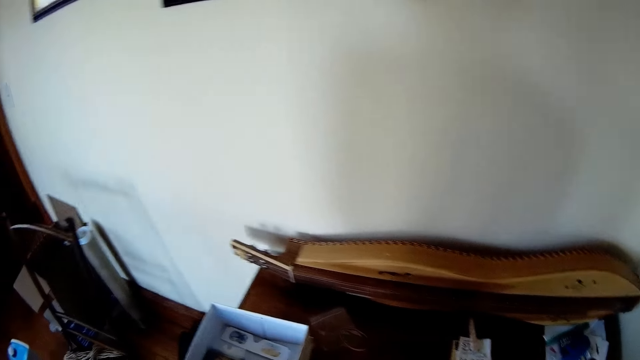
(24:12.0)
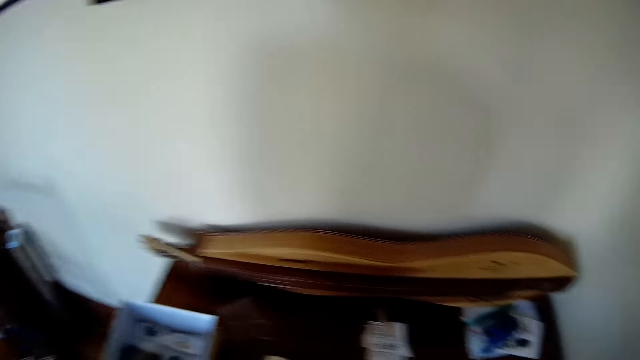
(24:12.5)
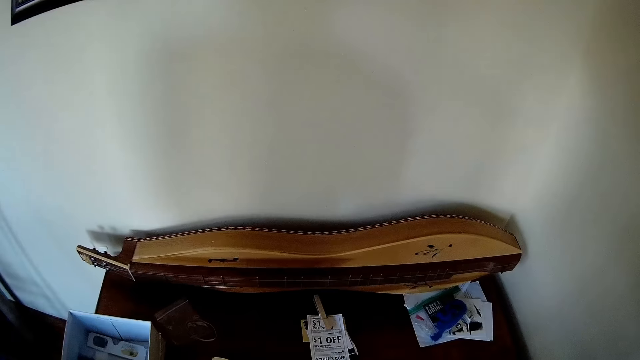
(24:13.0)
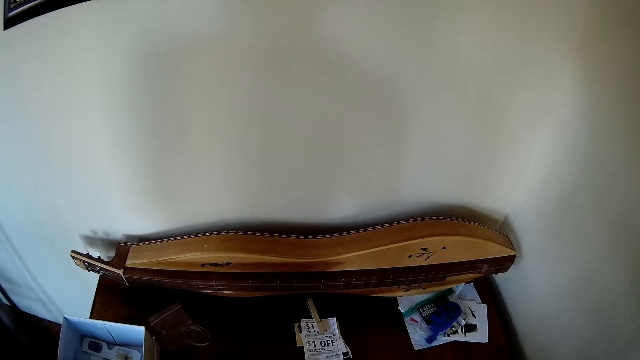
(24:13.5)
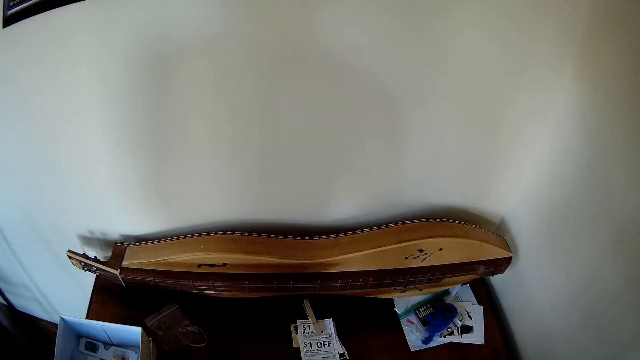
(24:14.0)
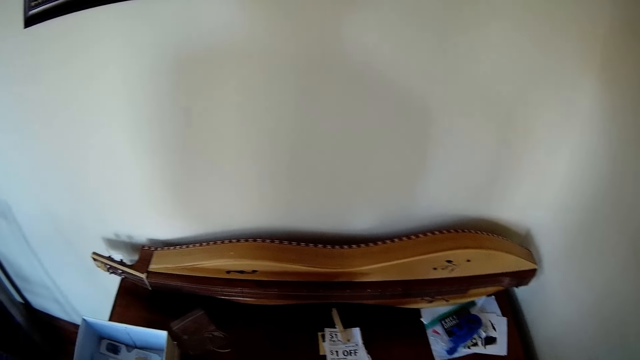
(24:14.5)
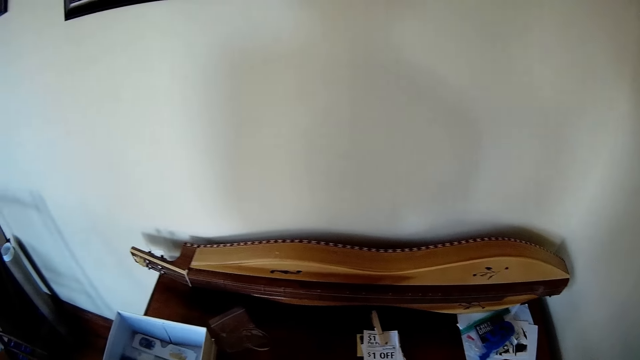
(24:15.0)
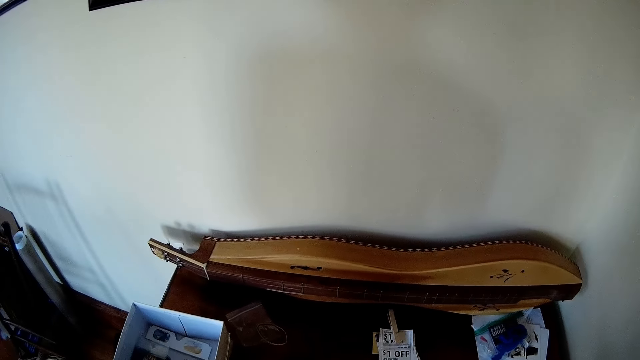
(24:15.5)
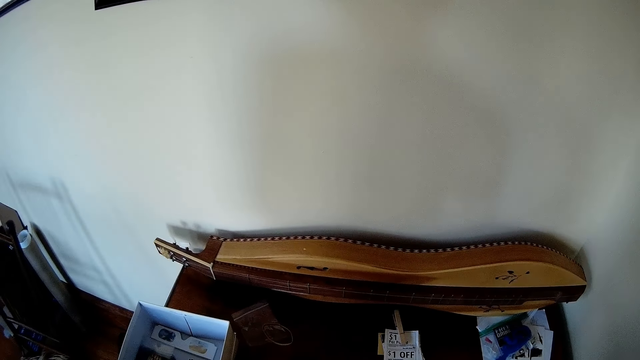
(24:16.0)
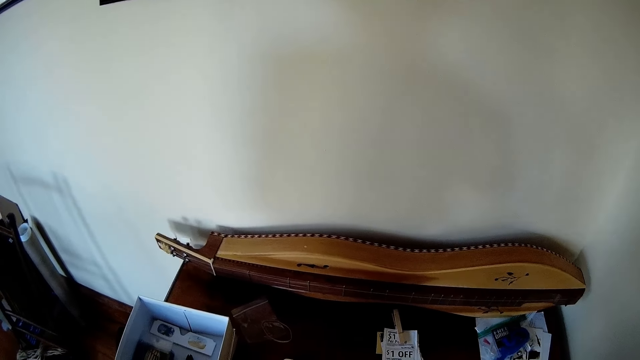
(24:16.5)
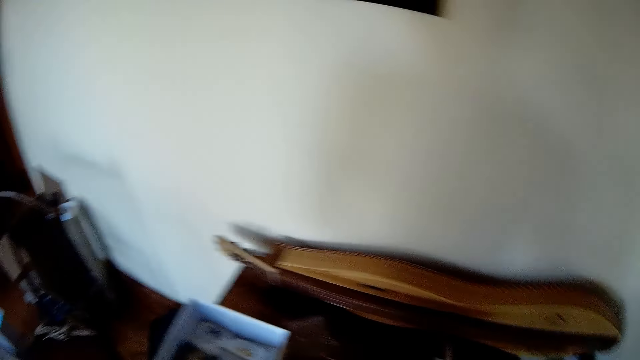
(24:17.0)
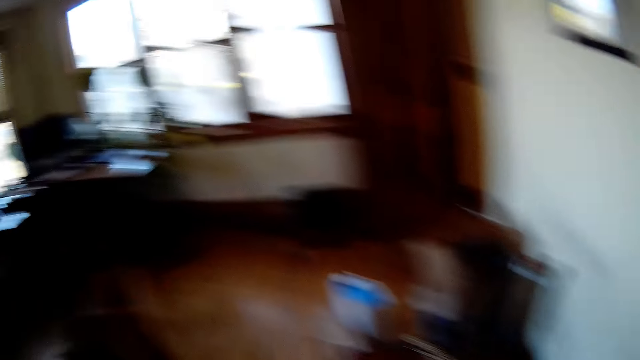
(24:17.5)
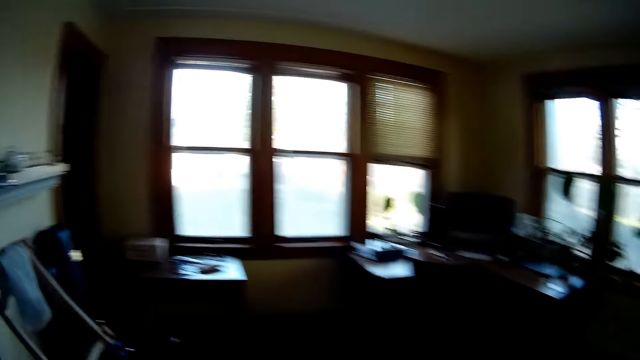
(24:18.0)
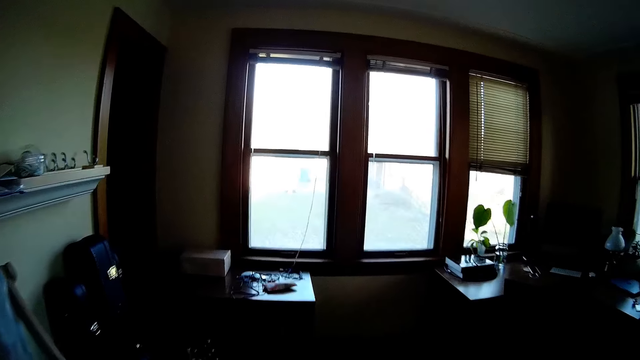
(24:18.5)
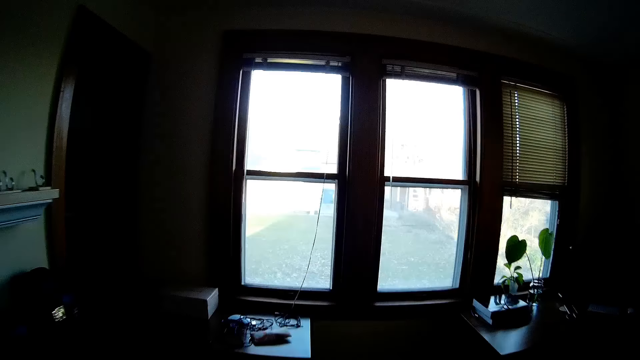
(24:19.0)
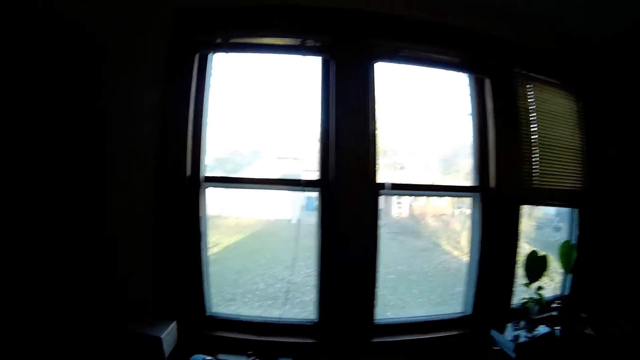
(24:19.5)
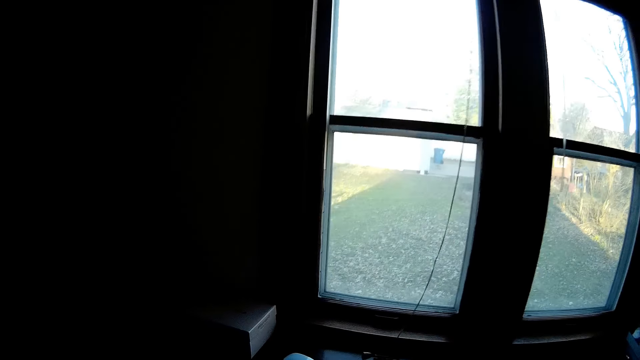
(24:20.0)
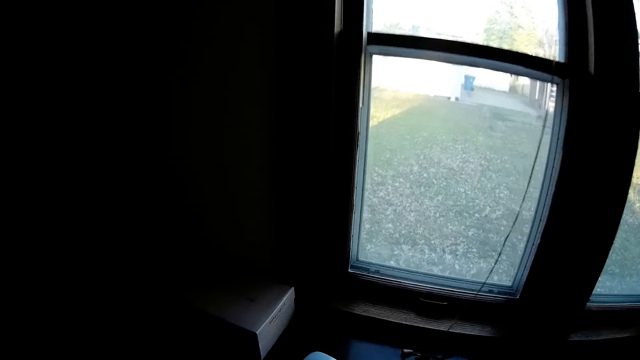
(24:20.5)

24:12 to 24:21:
The camera wearer walks around.

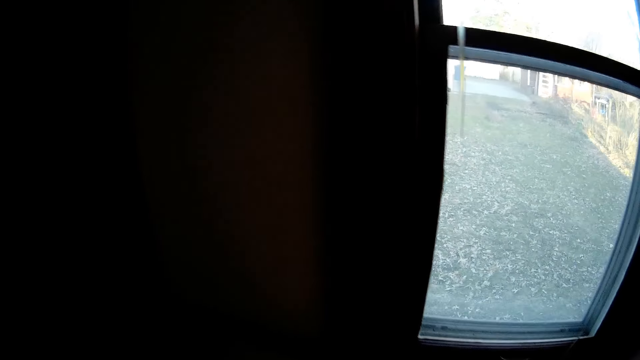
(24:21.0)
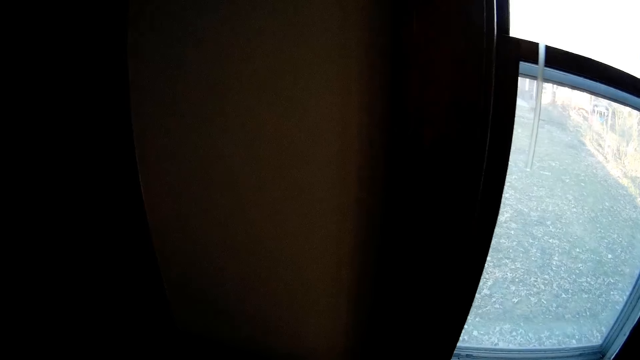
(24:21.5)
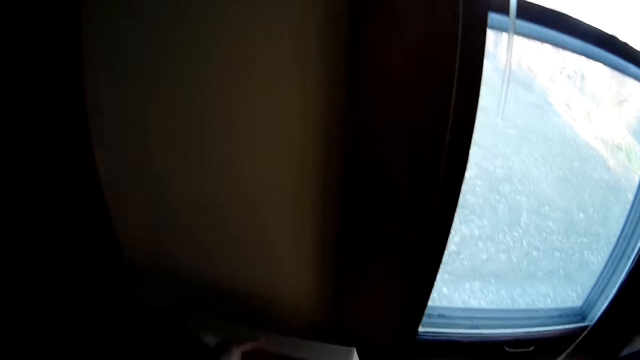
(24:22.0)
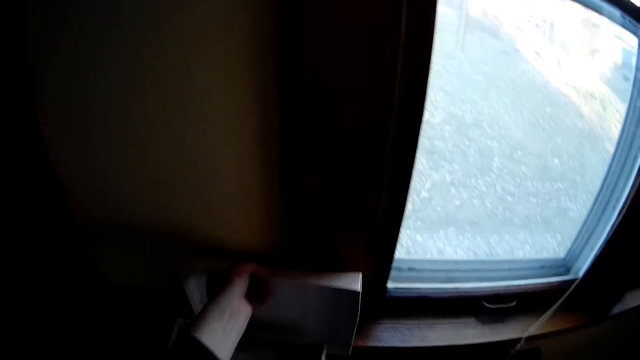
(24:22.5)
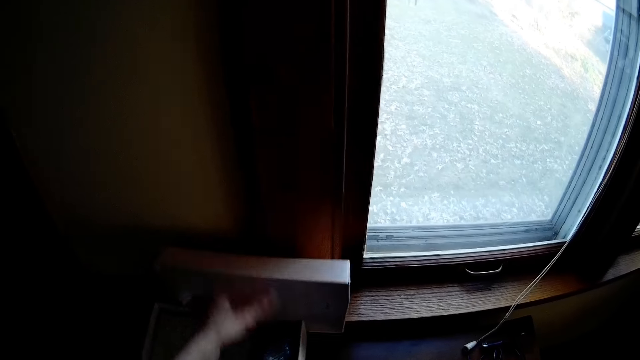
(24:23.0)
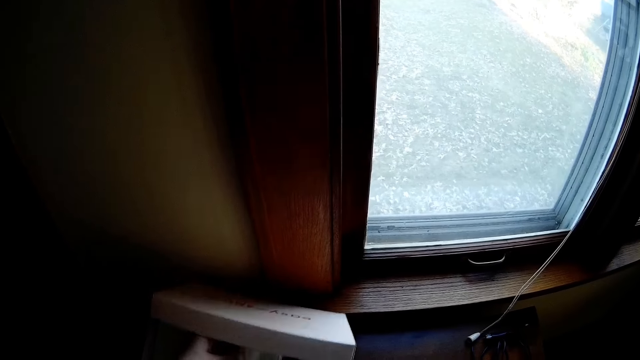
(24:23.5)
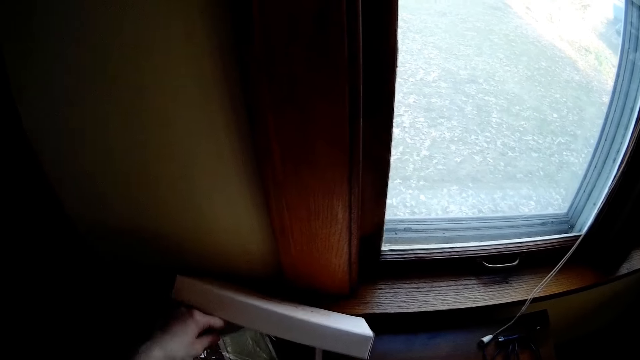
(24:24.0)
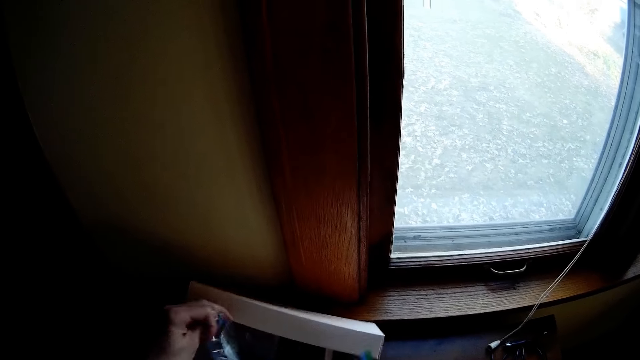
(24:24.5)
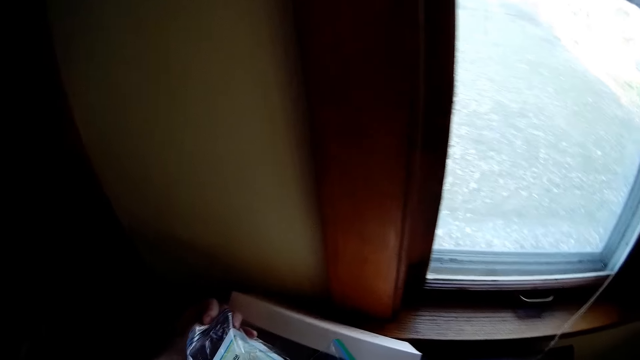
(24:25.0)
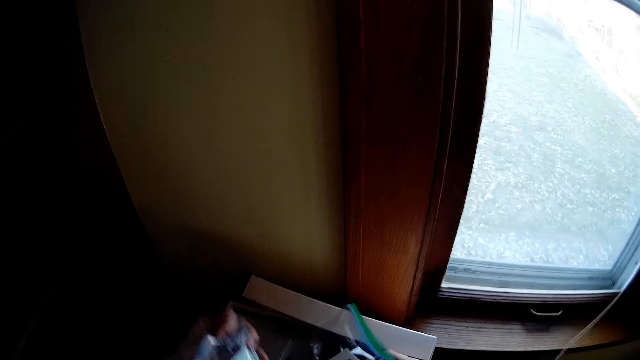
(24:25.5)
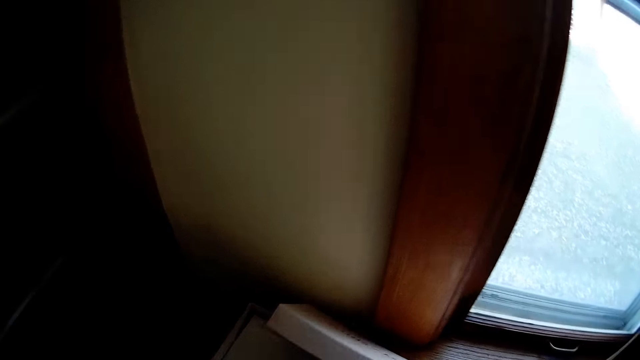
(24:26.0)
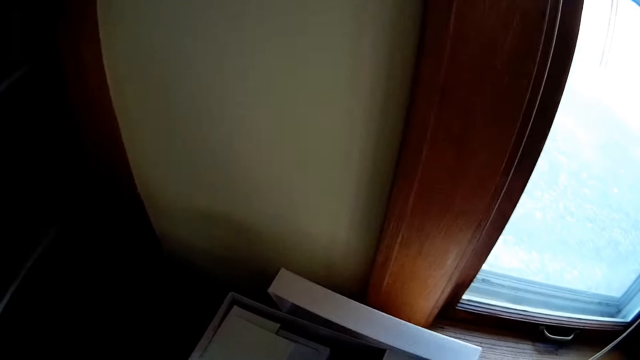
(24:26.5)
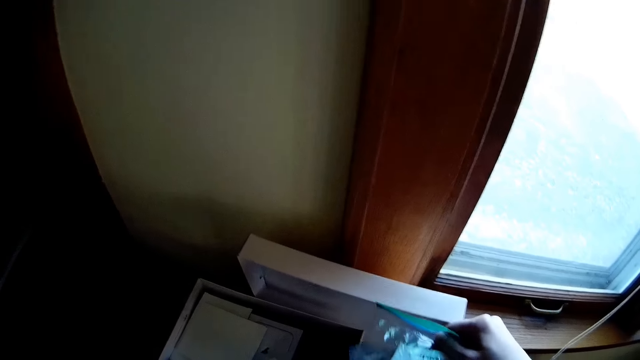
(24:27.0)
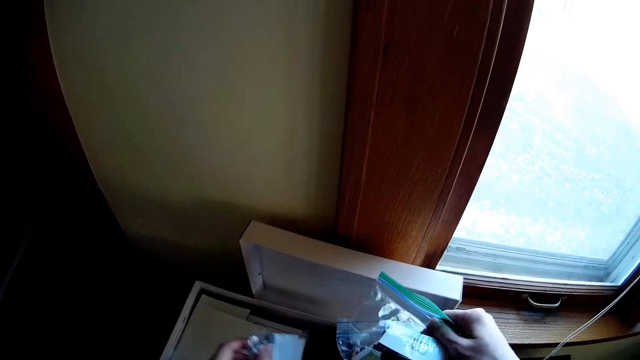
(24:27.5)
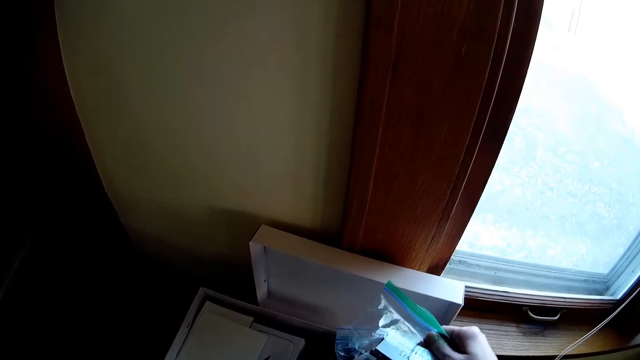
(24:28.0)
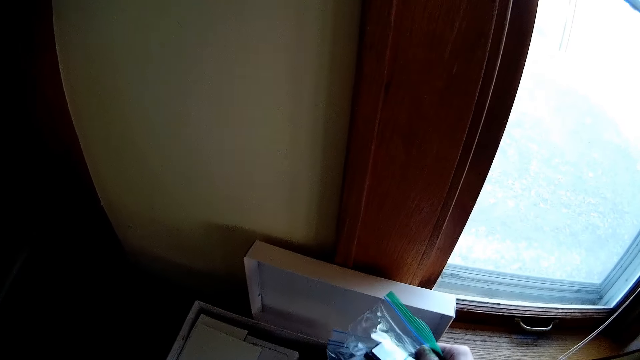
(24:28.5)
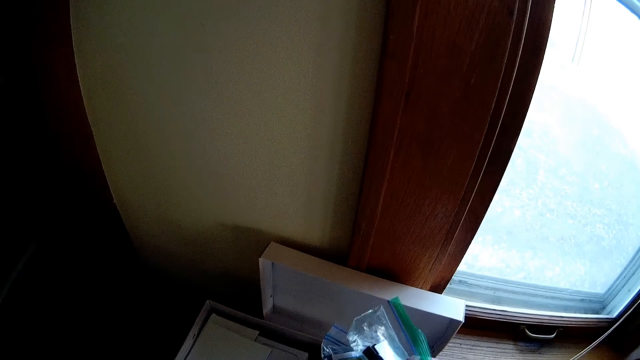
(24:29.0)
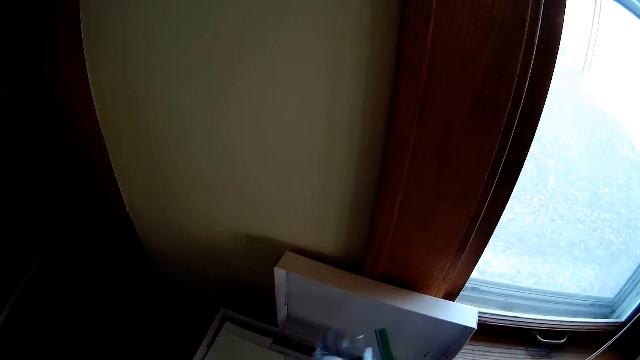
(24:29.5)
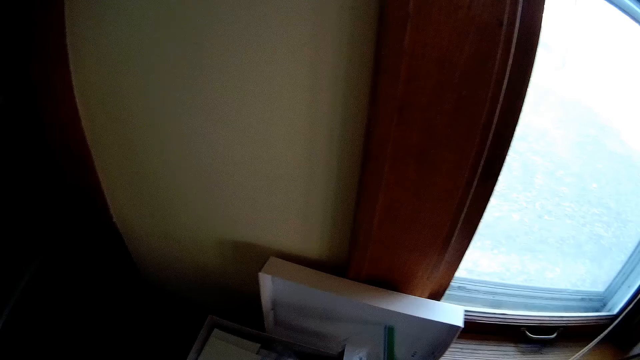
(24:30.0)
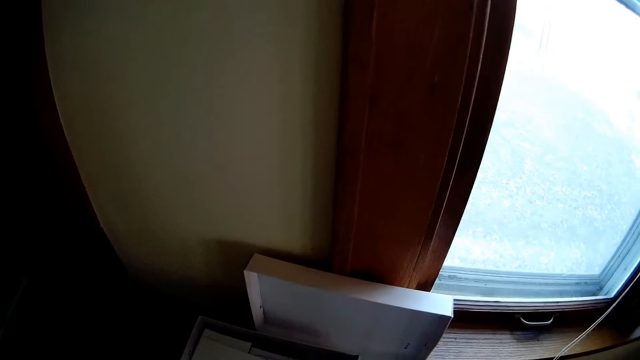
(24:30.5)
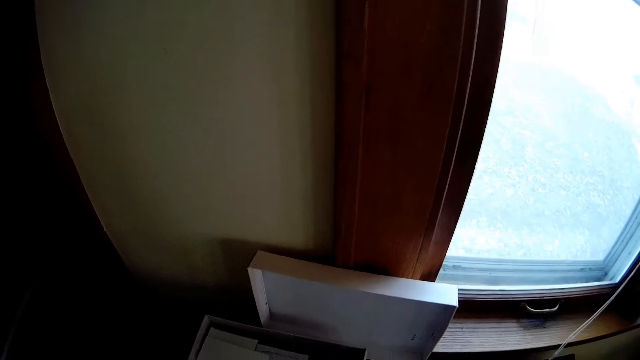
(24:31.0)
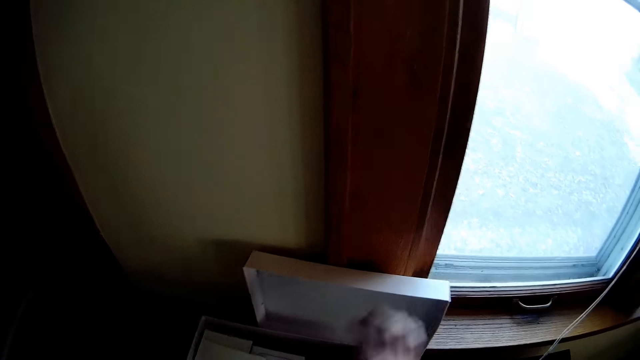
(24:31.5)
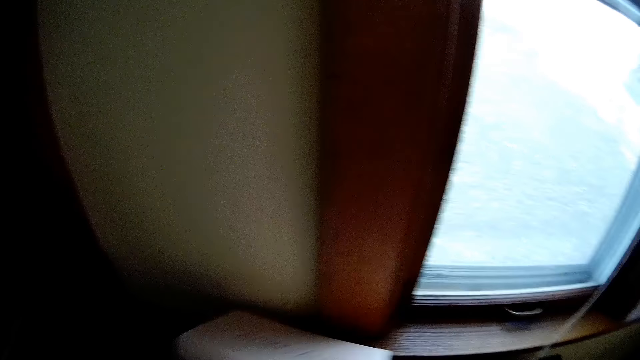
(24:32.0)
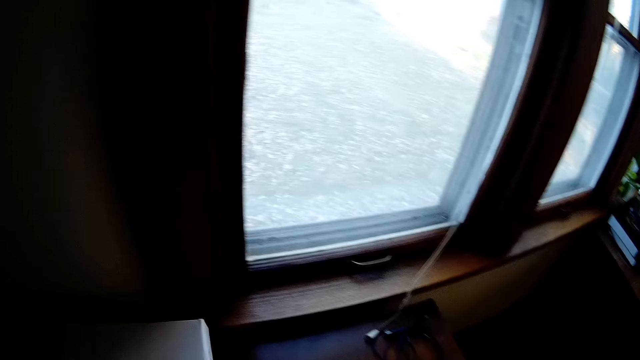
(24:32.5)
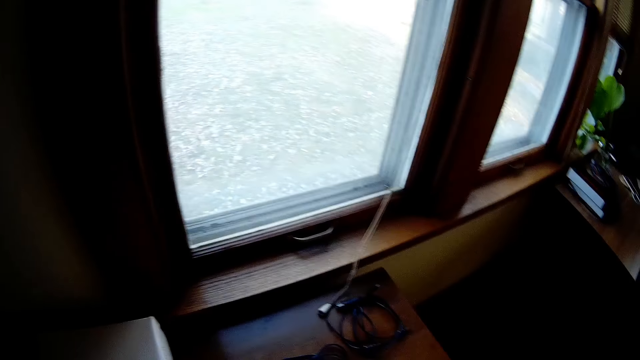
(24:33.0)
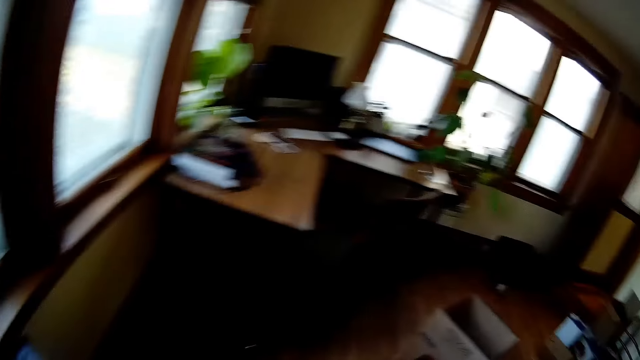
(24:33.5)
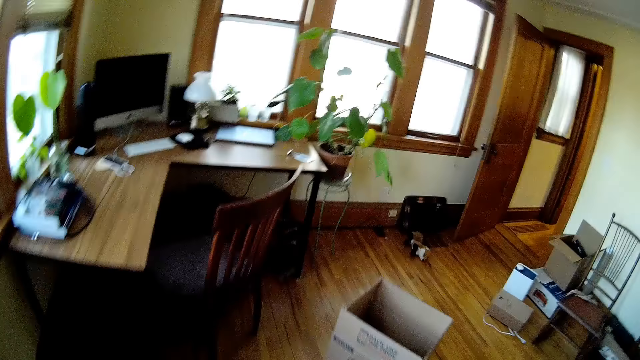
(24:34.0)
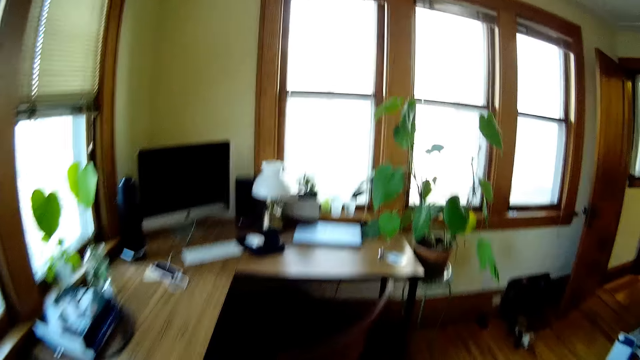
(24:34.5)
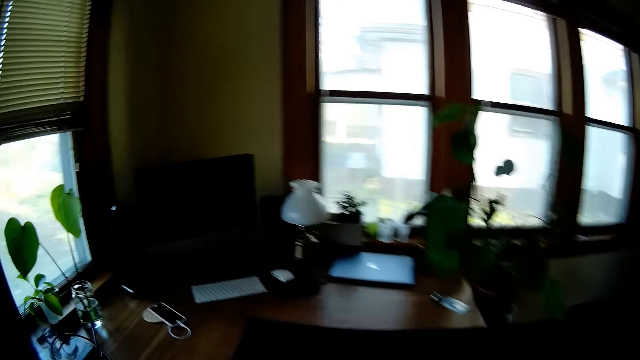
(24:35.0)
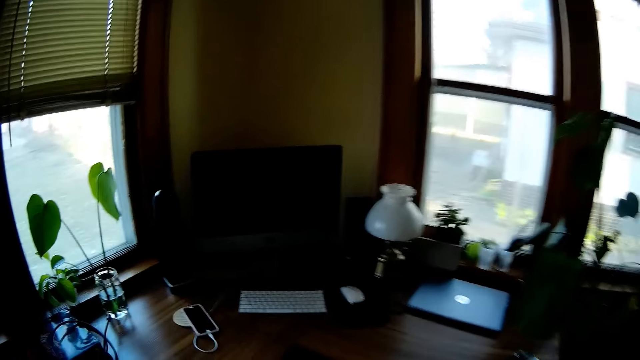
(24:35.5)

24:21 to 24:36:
The camera wearer opens a box on a kitchen slab with her left hand. She looks around. She picks up a zipper storage bag in the box with her left hand. She drops the zipper storage bag in the box with her left hand. She drops the zipper storage bag in the box with her left hand again. She closes the box on the kitchen slab with her right hand. She walks around.
